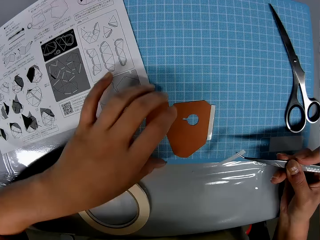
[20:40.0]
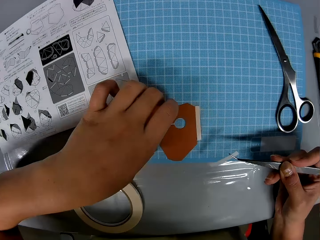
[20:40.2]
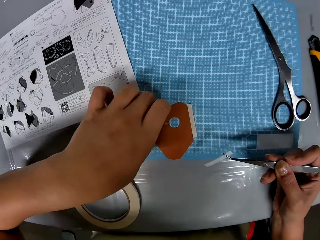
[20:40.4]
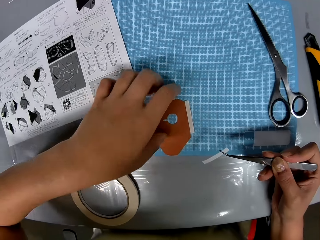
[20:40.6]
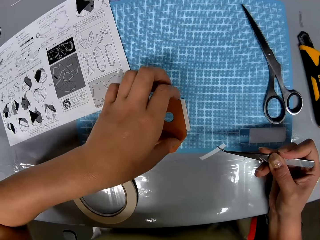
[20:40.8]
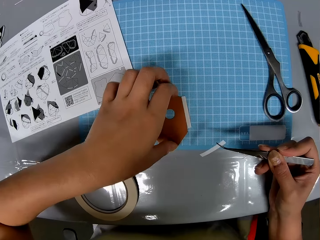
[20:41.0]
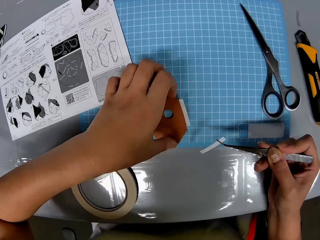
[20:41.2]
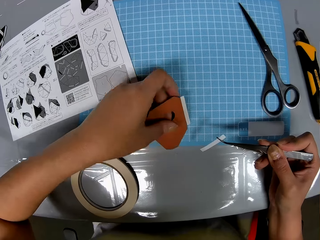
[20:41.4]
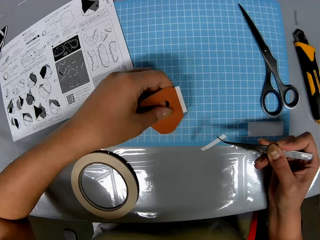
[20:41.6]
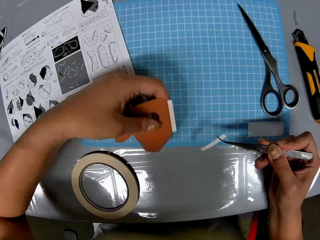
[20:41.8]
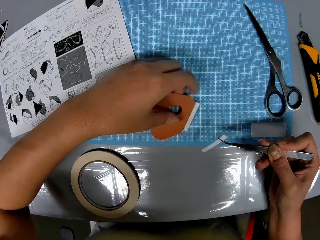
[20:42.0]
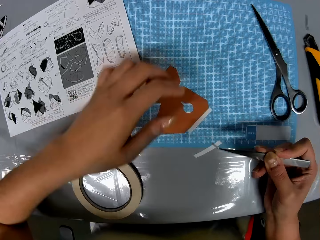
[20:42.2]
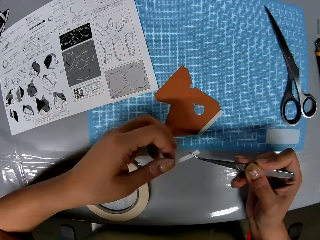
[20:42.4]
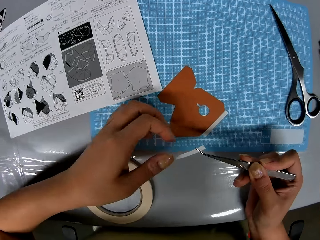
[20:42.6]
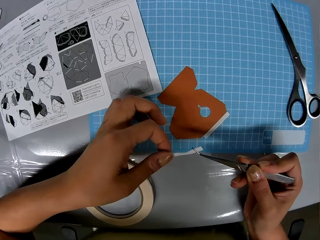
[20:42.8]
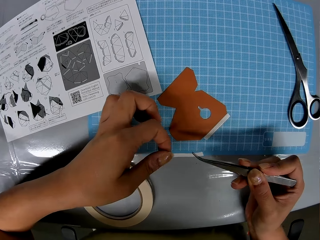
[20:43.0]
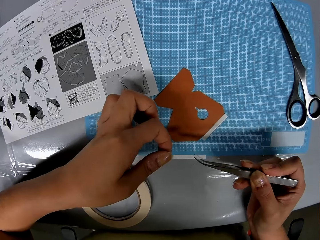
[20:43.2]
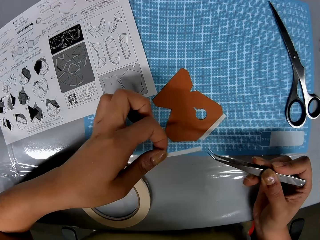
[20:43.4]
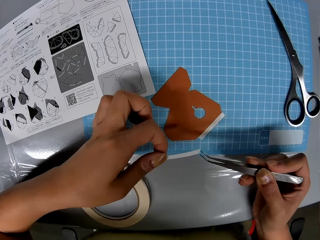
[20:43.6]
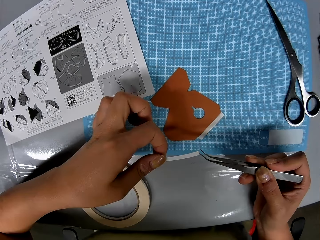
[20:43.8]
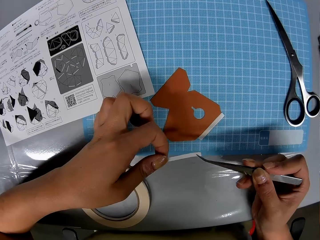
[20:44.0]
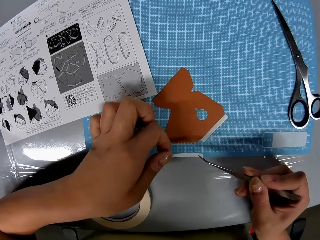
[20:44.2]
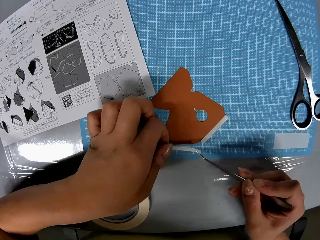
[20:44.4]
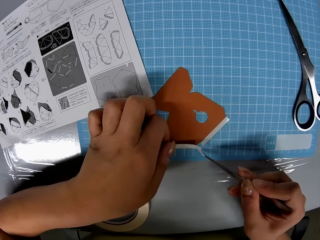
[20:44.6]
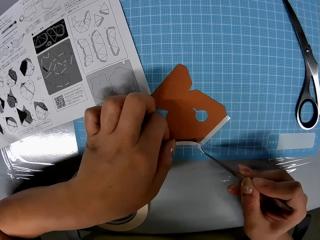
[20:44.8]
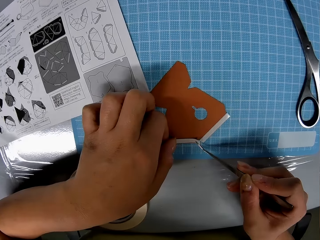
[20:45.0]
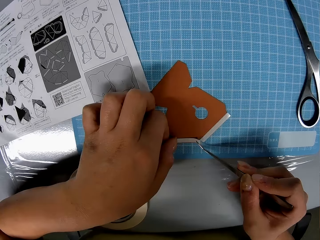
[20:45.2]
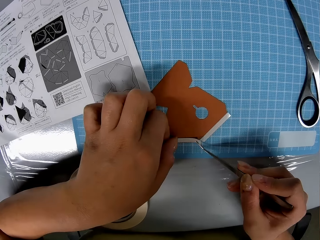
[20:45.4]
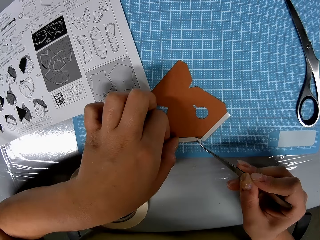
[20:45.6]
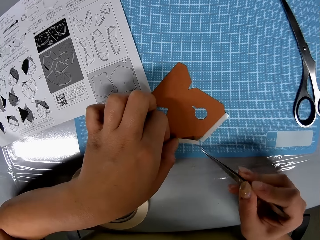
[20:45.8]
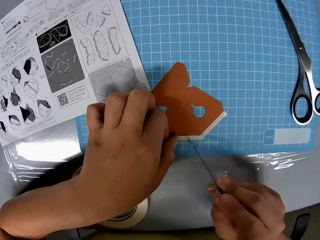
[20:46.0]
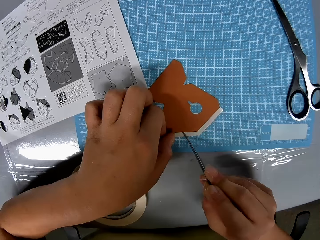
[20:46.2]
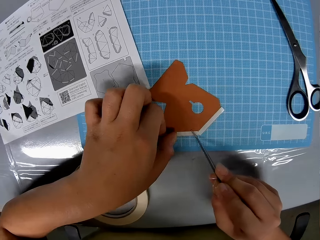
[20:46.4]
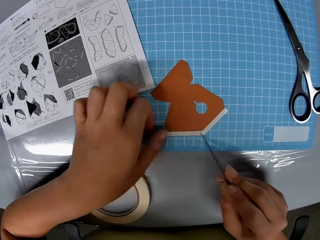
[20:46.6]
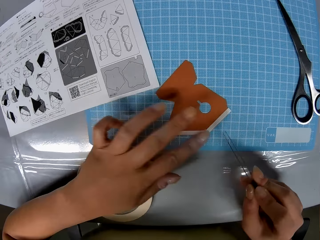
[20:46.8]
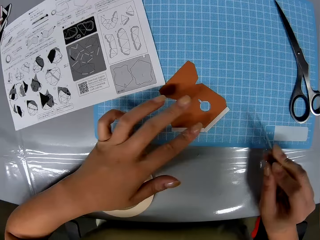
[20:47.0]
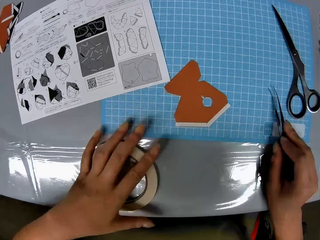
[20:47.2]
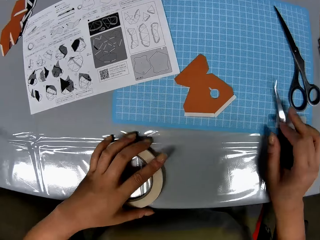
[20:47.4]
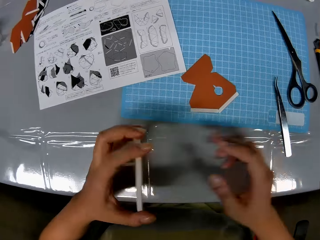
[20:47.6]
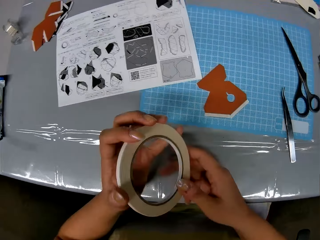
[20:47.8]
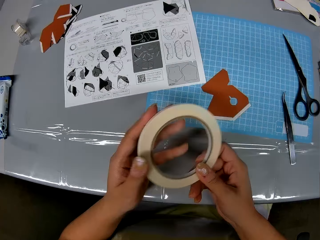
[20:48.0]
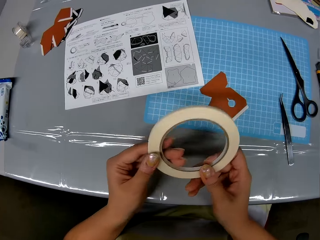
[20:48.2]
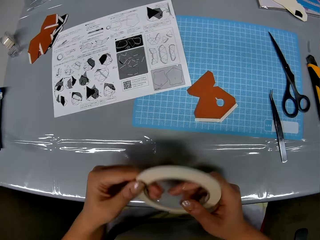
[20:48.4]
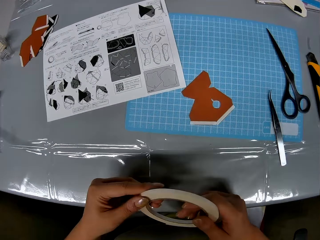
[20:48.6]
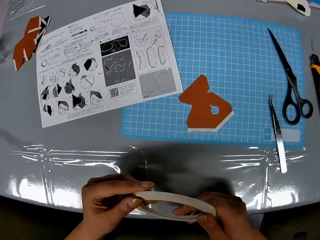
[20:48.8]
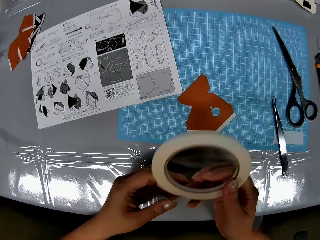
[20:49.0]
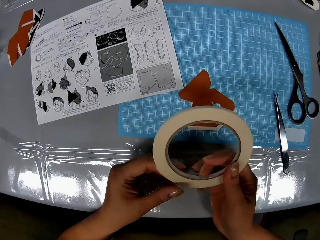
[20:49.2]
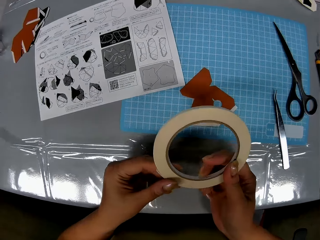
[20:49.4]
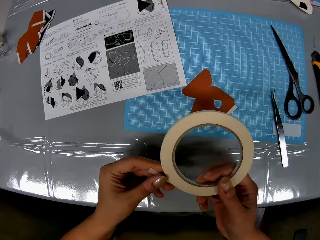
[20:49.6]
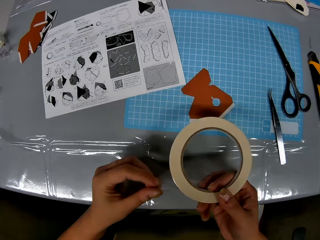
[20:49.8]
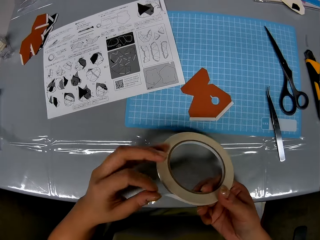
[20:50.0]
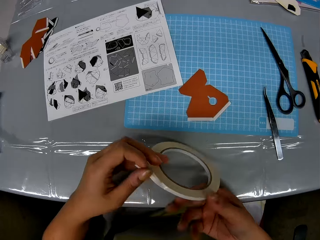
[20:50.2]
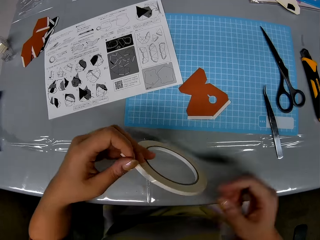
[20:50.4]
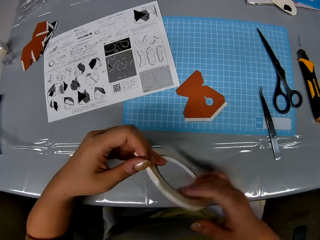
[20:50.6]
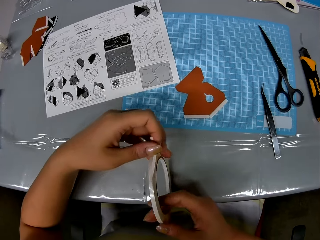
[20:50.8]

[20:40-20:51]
The camera wearer turns the piece of paper. She touches the strip with her left hand. She fixes the strip to the piece of paper with the prong tool and her left hand. She picks up the cellophane tape from the table with her left hand. She drops the prong tool on the cutting sheet with her right hand. She loosens the cellophane tape with both hands.

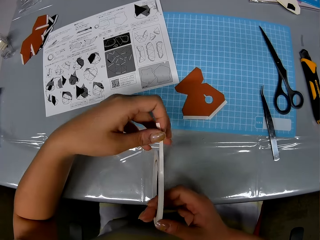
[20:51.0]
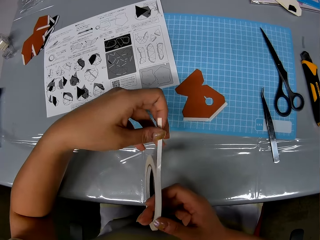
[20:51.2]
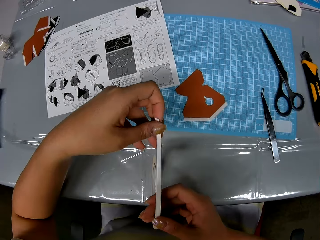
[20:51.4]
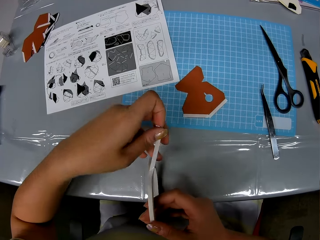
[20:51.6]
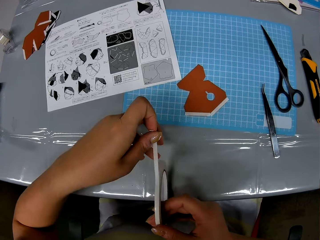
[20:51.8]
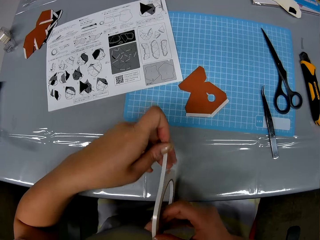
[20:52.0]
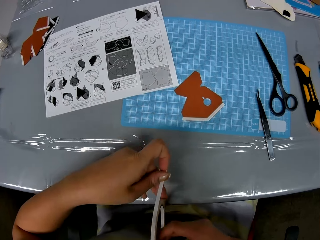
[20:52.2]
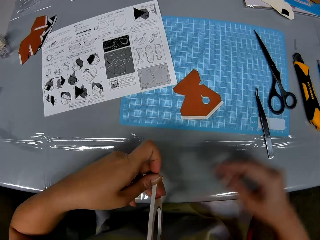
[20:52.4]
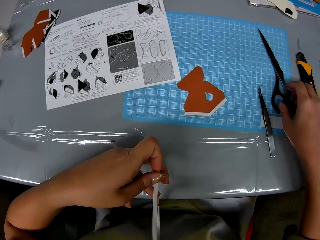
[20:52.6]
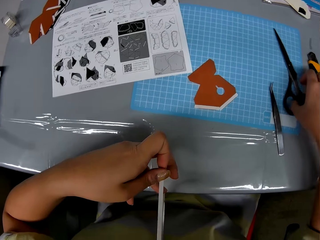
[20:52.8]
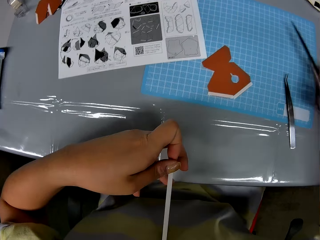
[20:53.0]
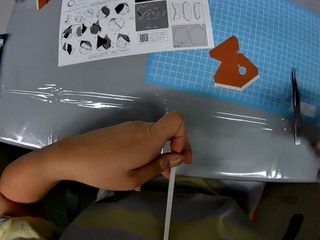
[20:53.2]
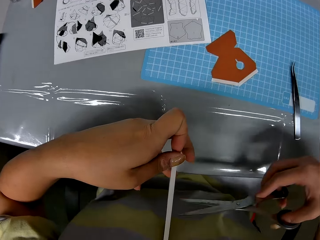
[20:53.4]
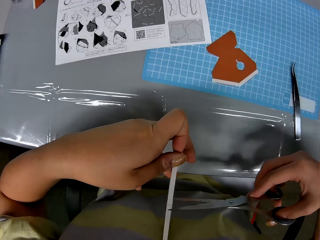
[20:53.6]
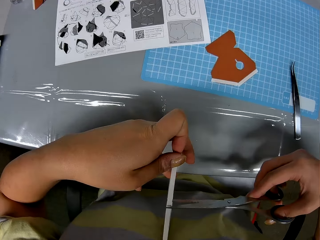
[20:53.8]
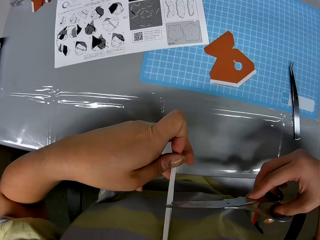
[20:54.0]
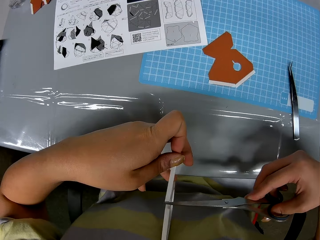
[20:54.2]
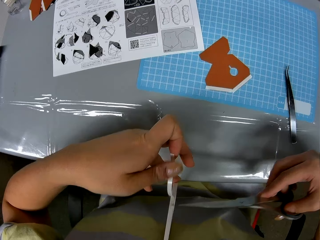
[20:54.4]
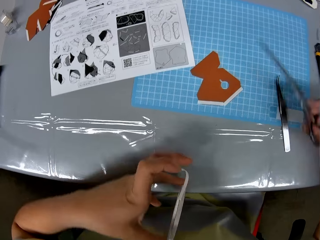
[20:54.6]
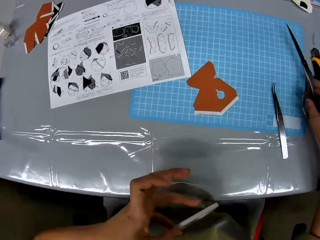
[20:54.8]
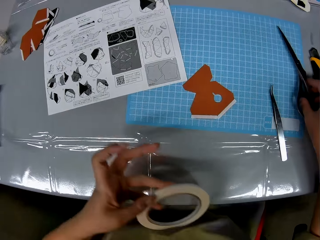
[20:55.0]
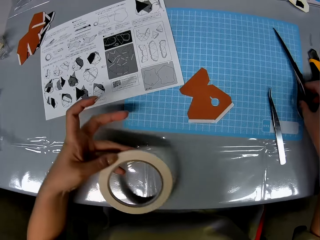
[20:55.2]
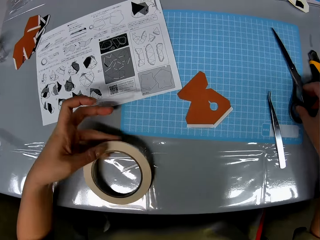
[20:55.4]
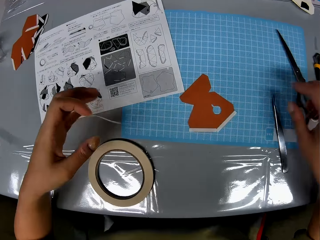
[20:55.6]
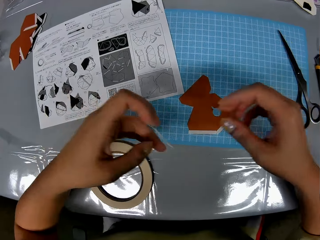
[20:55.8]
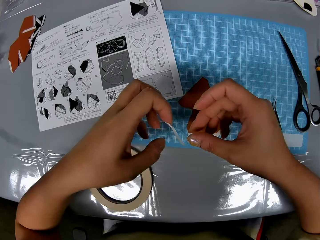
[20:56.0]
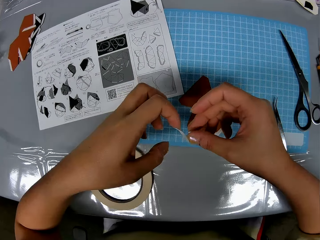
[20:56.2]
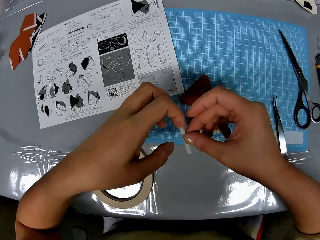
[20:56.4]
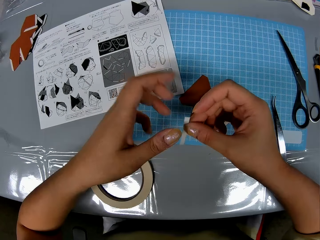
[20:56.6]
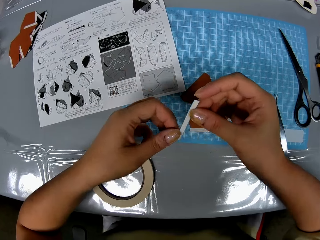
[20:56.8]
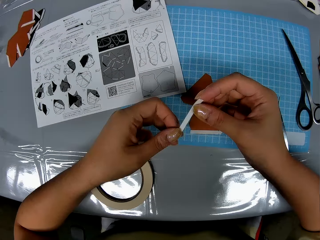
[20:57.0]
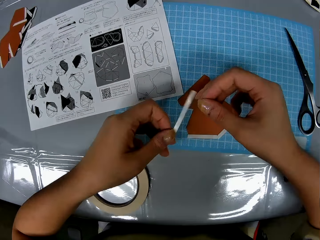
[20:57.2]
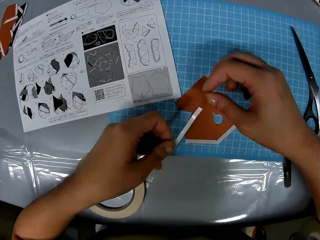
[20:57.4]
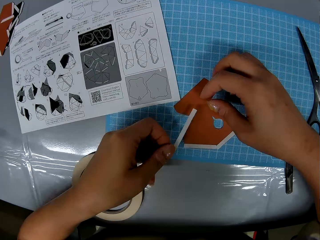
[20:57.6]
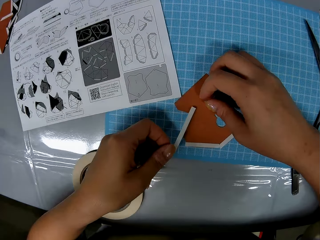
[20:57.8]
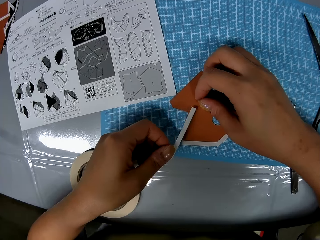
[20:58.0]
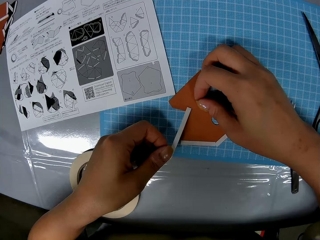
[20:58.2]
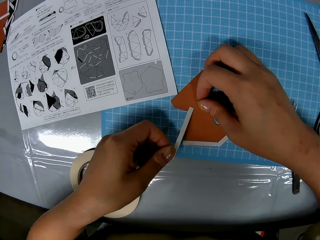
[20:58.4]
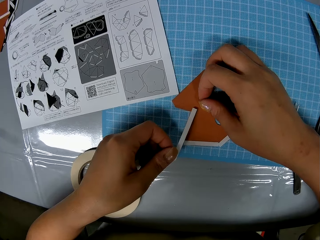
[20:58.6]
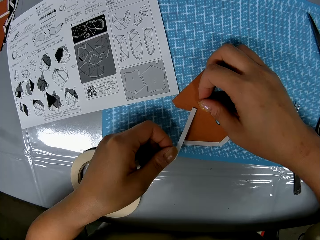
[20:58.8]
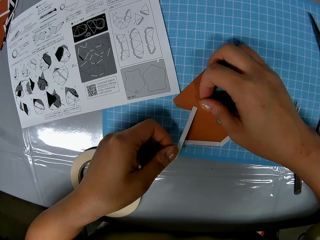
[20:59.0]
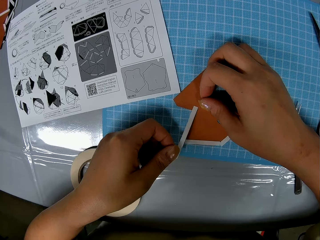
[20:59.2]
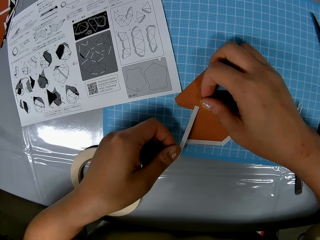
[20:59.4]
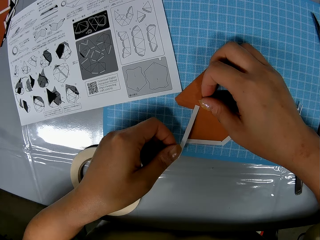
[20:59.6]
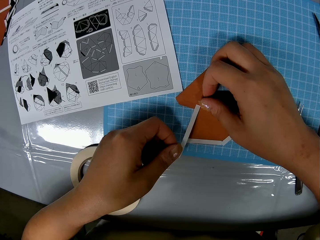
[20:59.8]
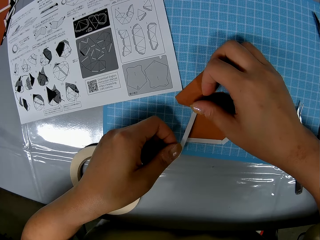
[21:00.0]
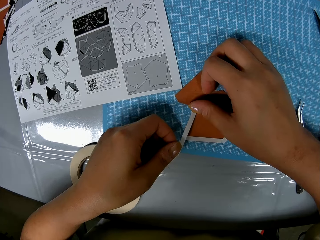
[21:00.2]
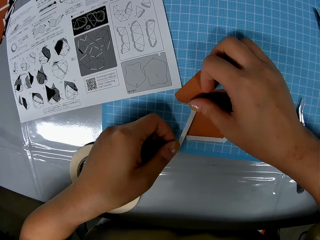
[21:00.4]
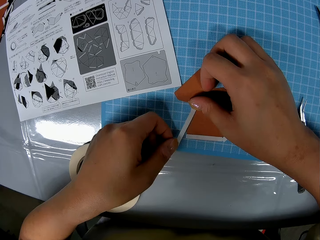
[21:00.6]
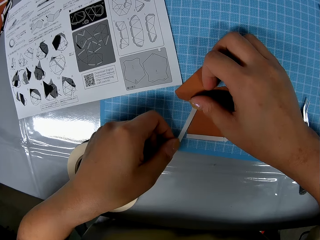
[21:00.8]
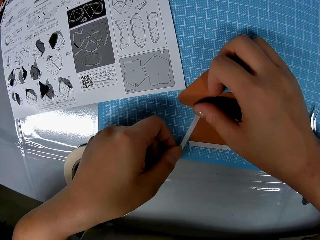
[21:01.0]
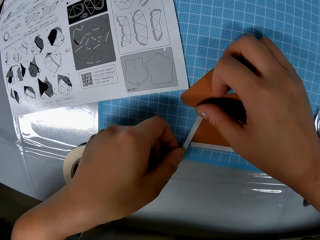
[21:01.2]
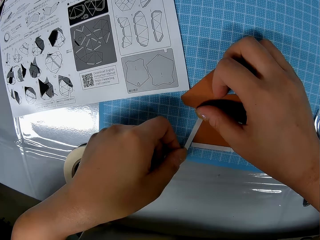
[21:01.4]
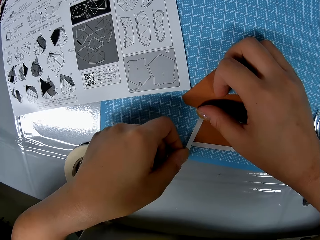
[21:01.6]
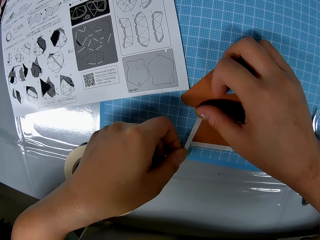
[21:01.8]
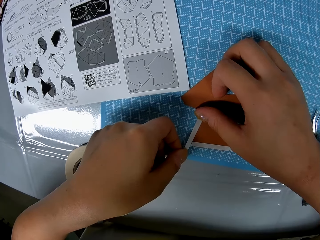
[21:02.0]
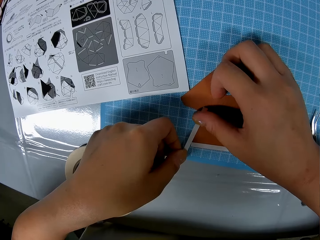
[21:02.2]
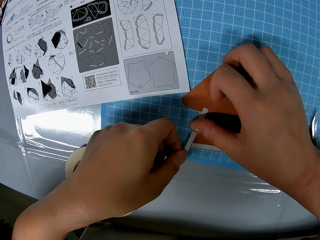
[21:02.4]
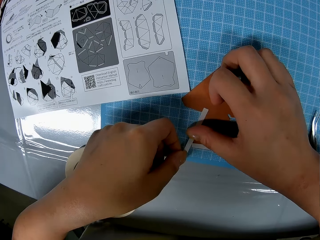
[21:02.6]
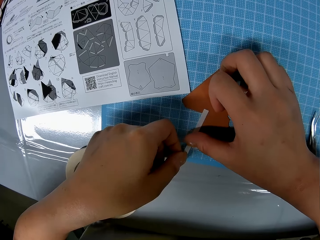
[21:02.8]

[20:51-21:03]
The camera wearer picks up the scissors from the cutting sheet with her right hand. She cuts out a strip from the cellophane tape with the scissors. She holds the cellophane tape with her left hand. She drops the scissors on the cutting sheet with her right hand. She drops the cellophane tape on the table. She holds the strip with both hands. She fixes the strip to the piece of paper with both hands.
